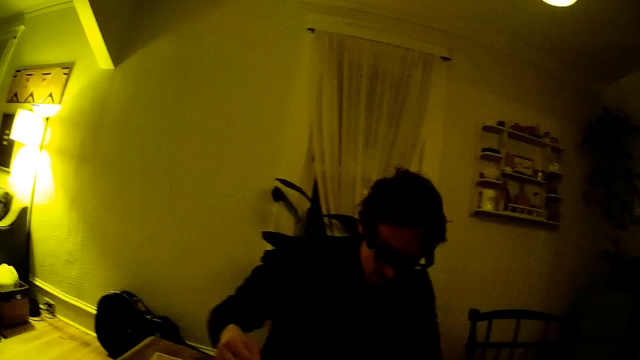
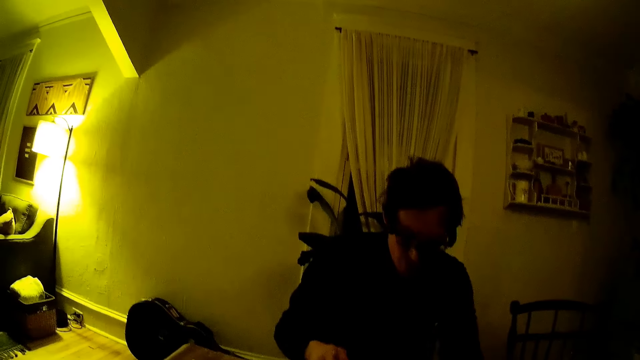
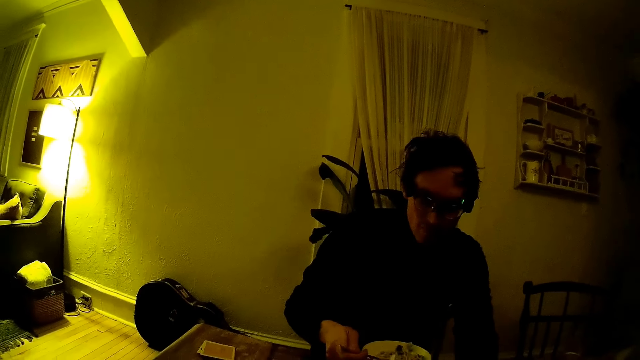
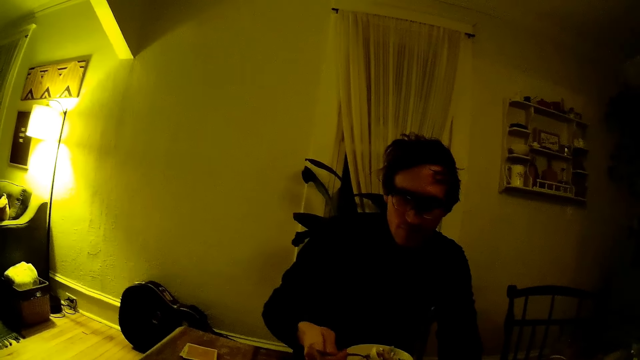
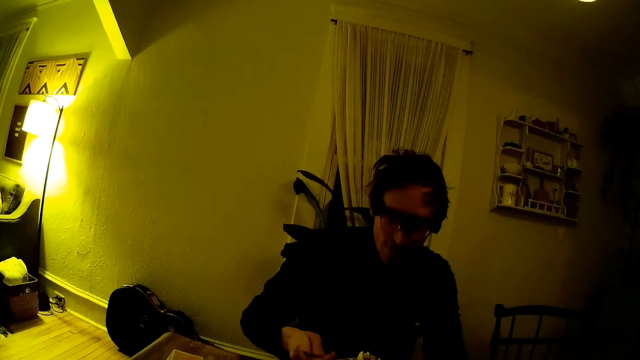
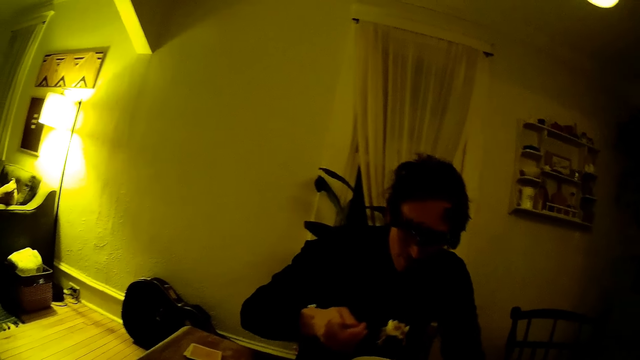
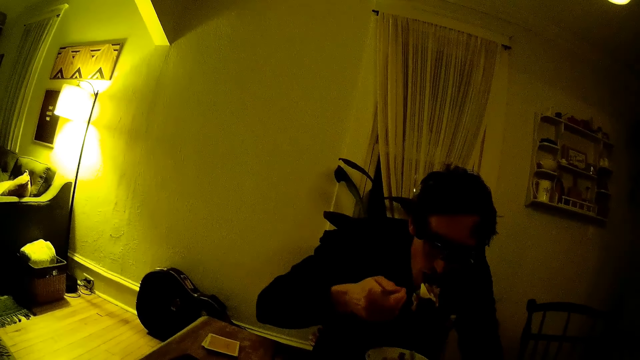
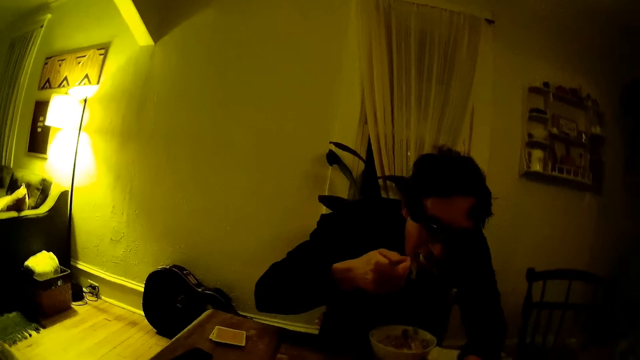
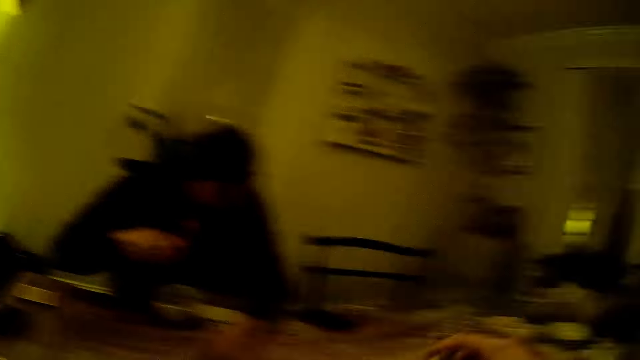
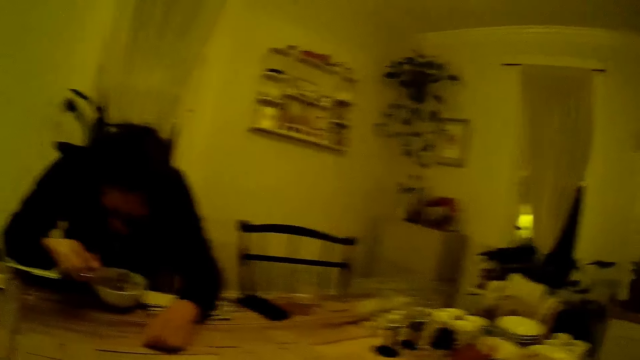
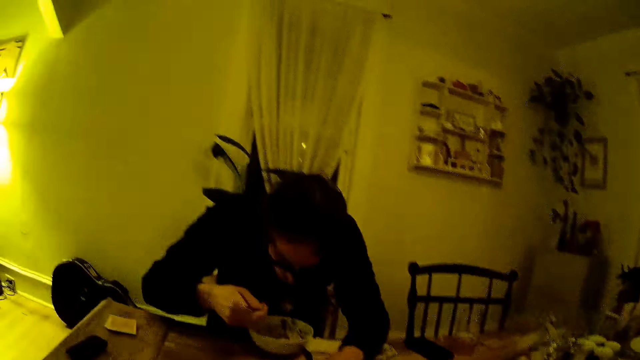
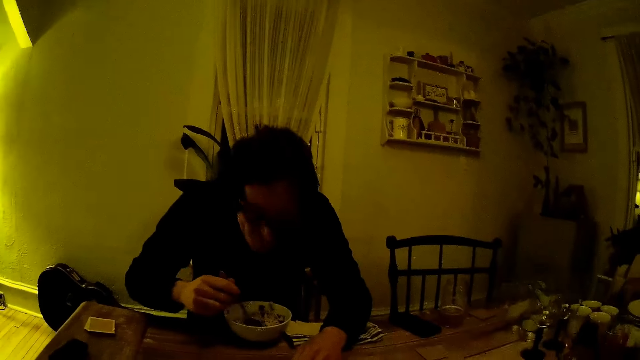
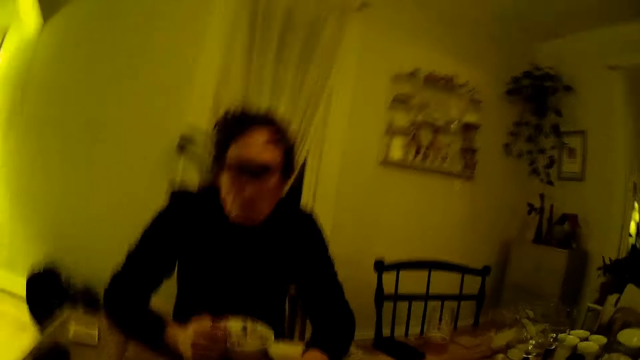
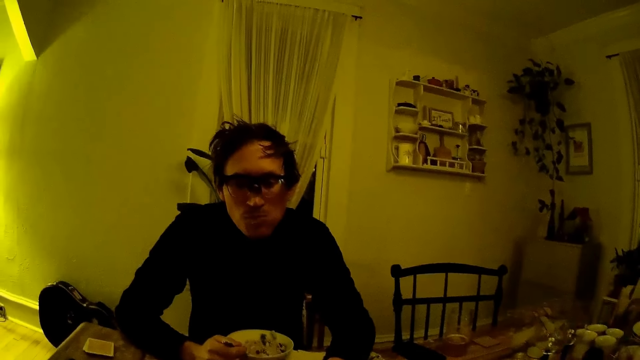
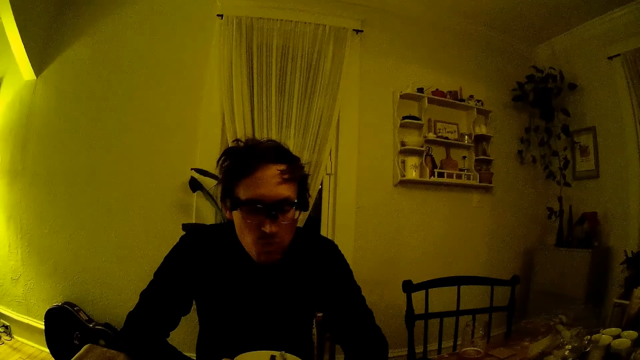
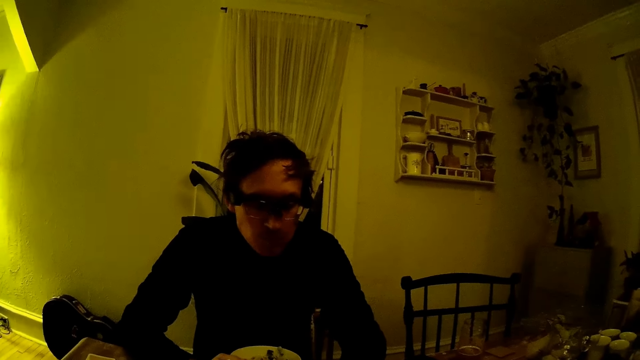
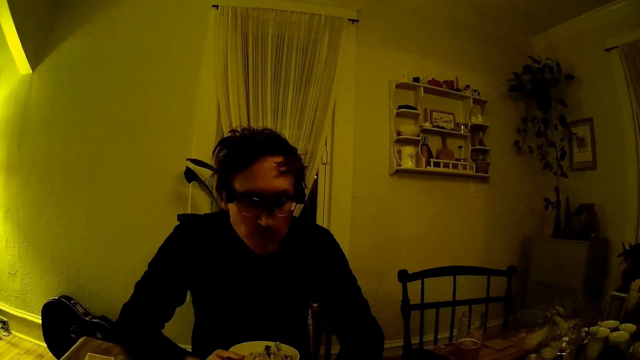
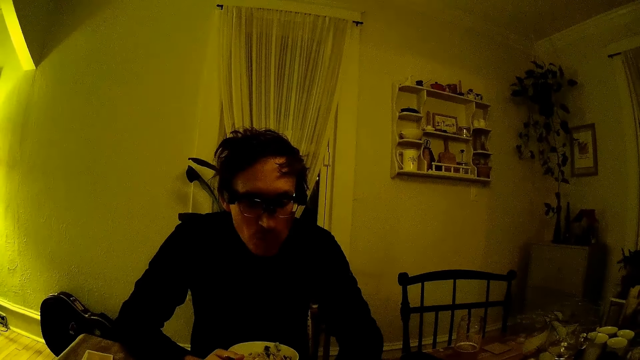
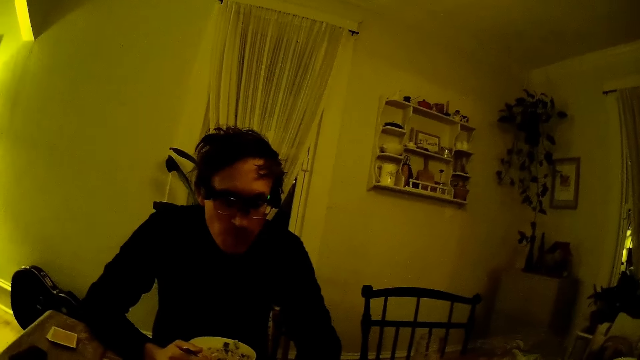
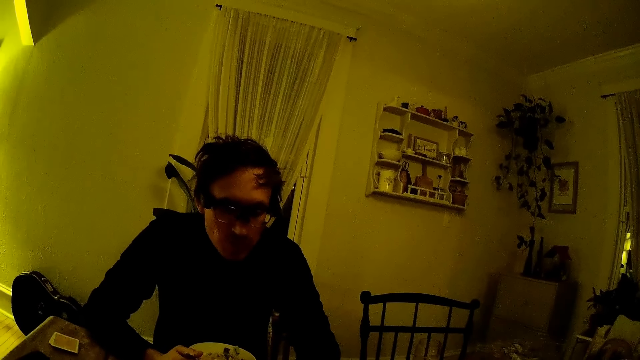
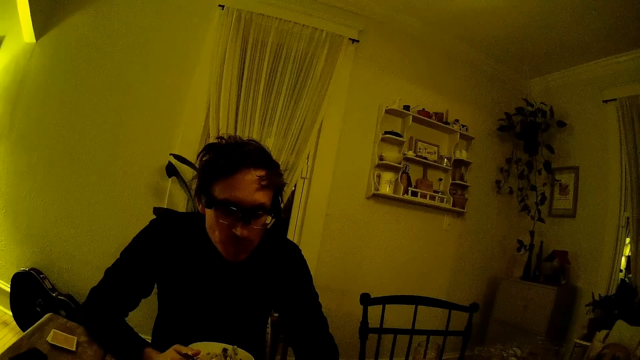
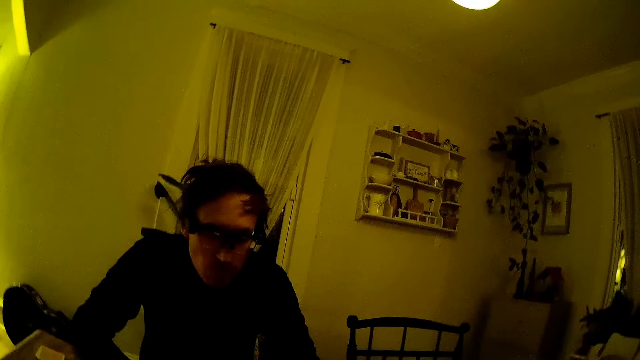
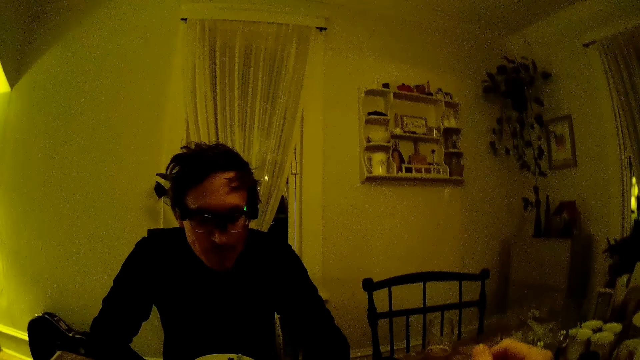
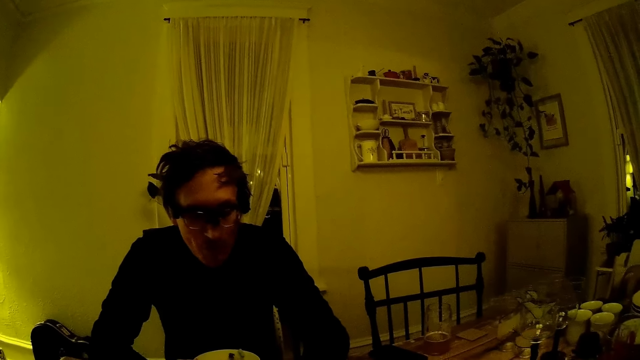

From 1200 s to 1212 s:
A man eats food with the spoon in his right hand.

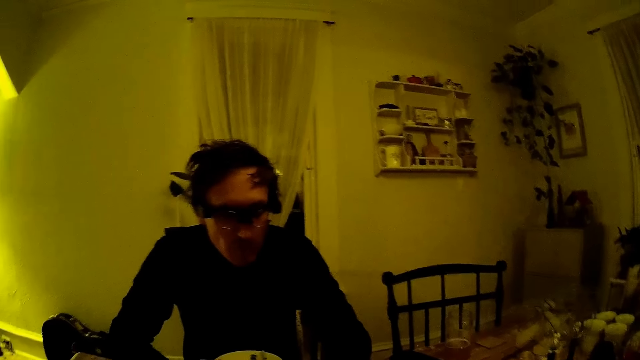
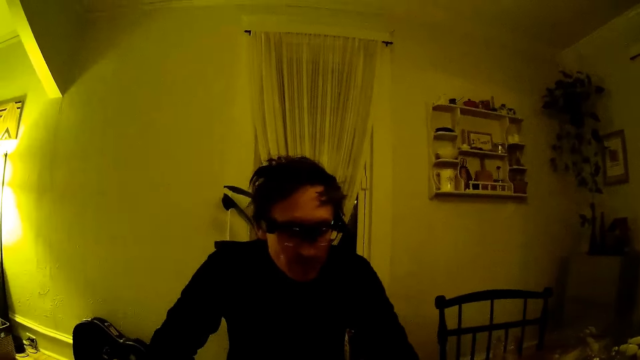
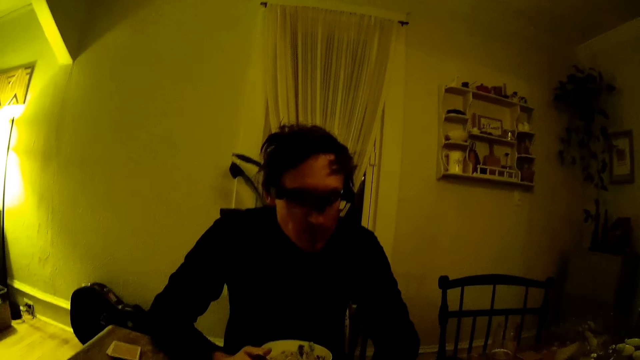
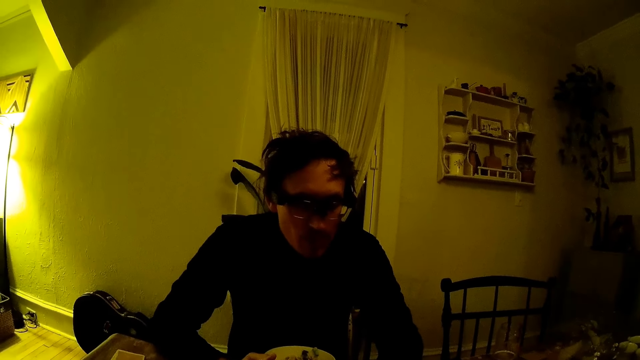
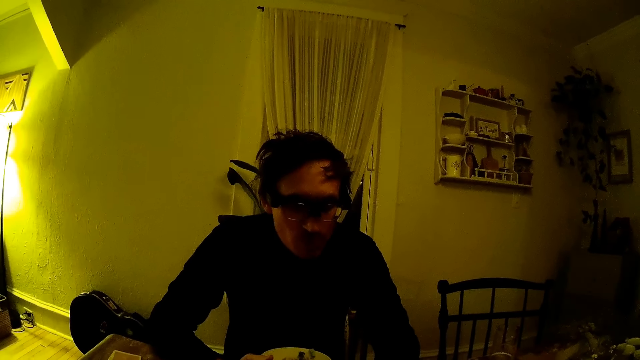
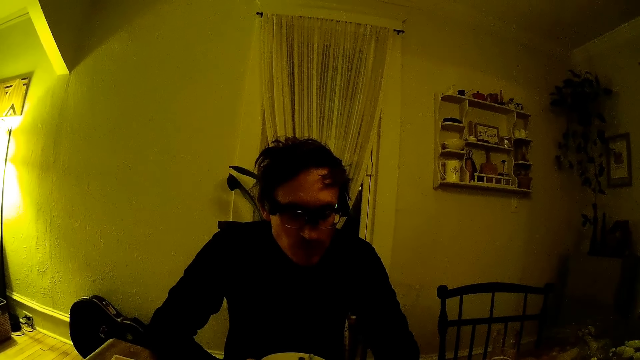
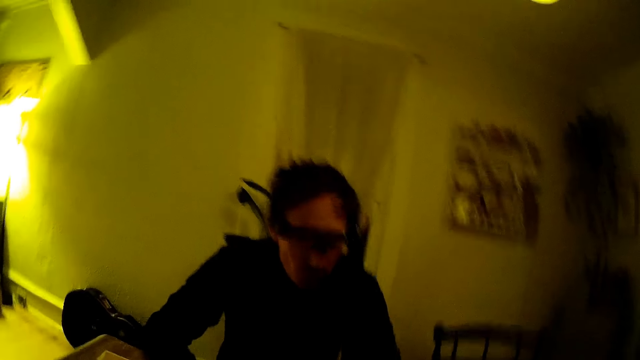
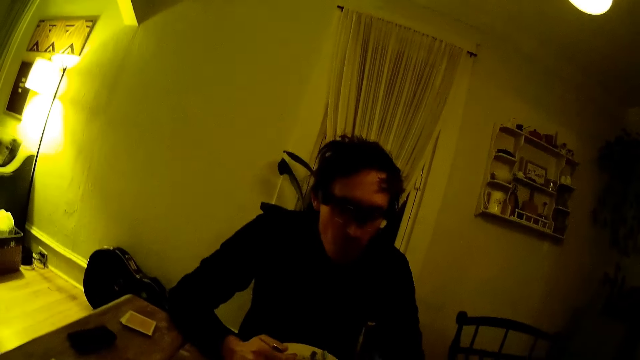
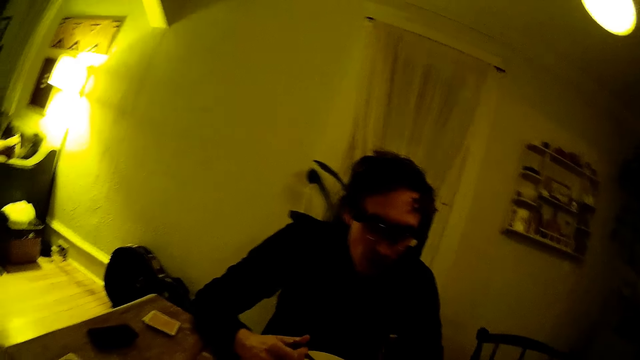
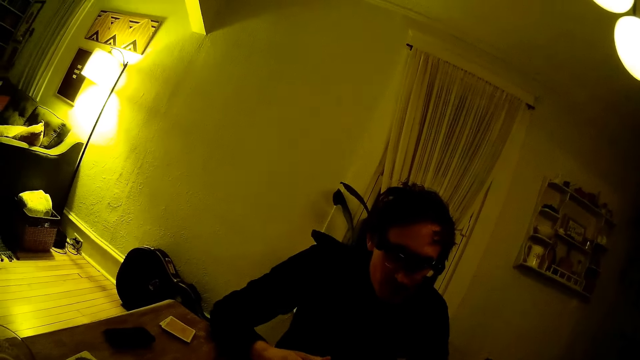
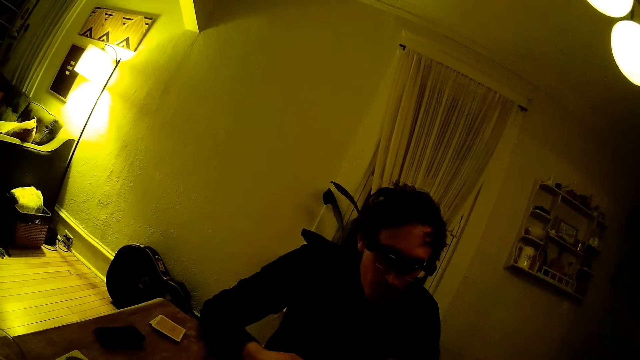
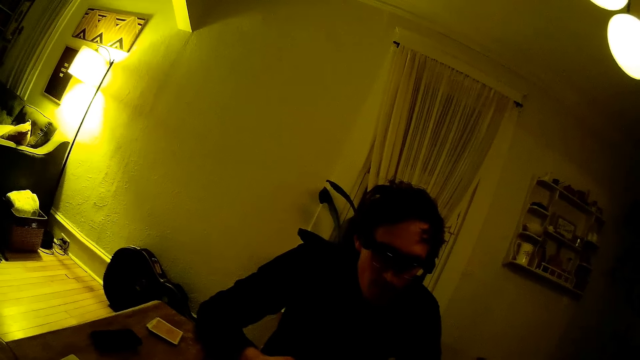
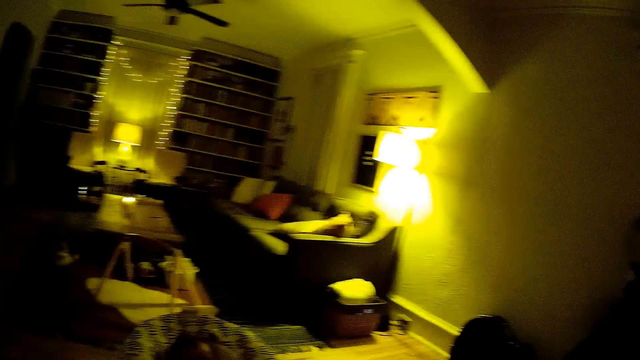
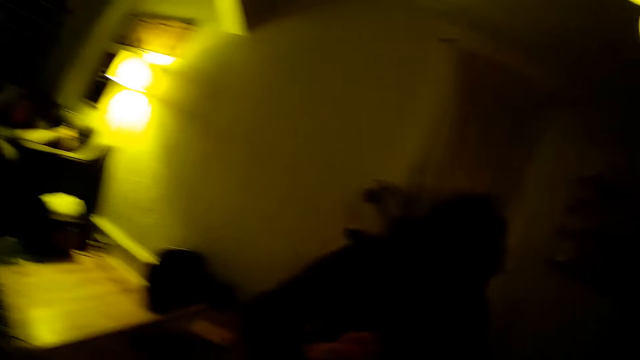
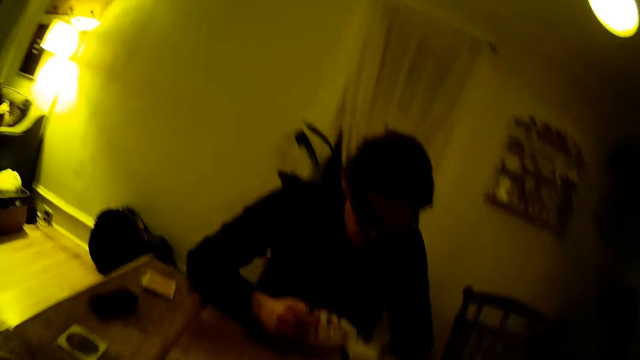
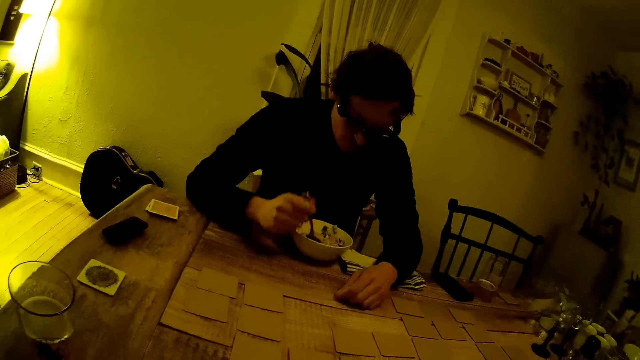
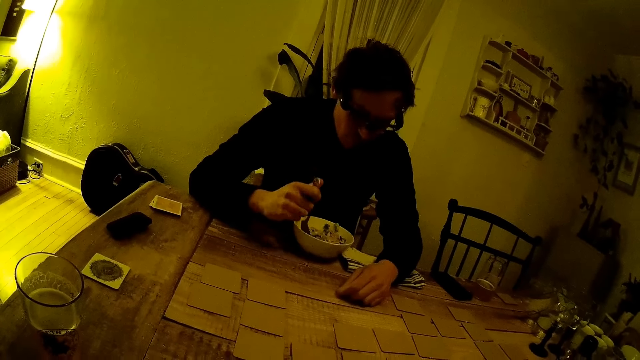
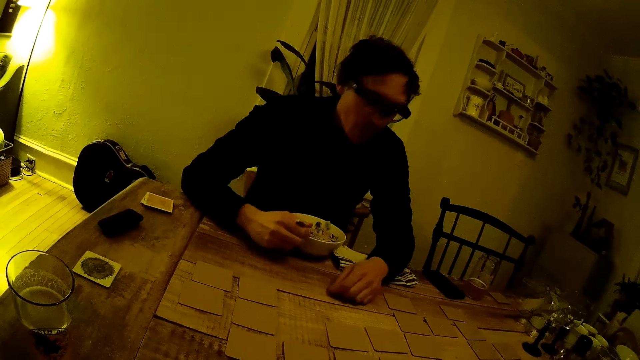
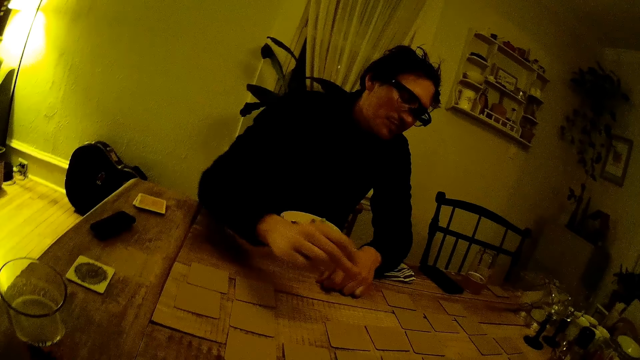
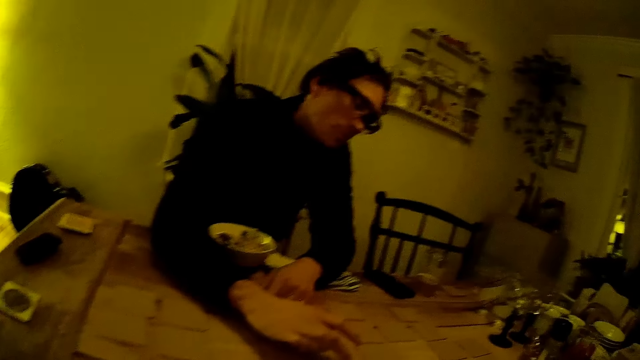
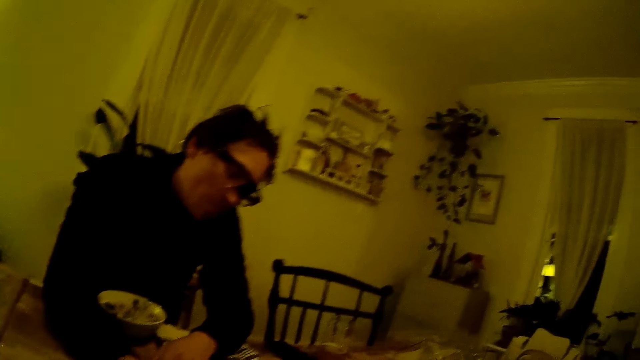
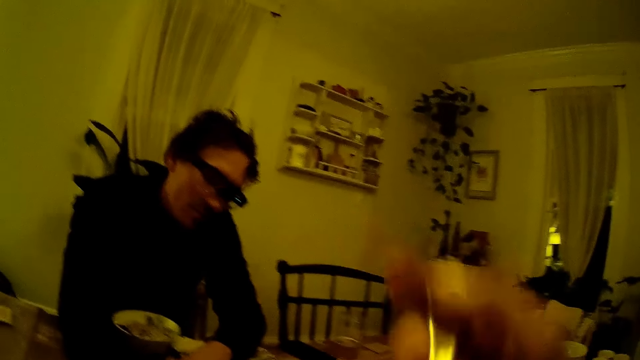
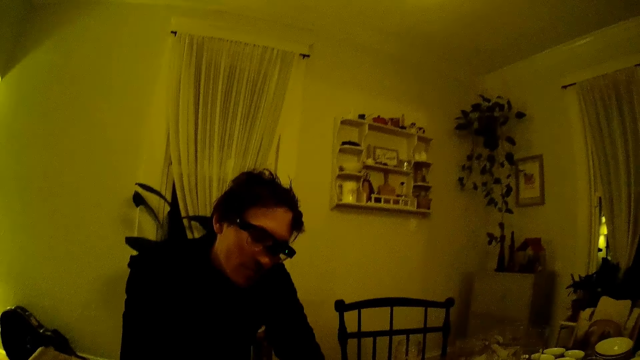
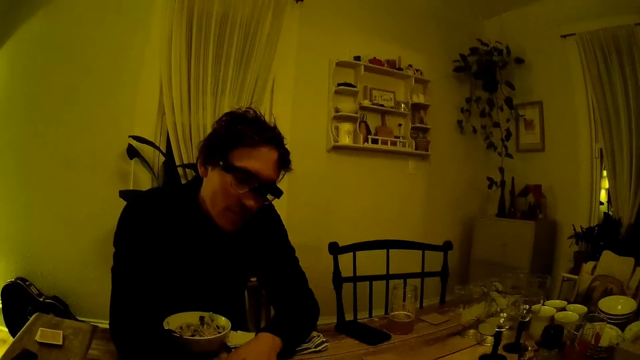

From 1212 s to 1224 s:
The man raises the spoon in the plate with his right hand. The man touches a card.
